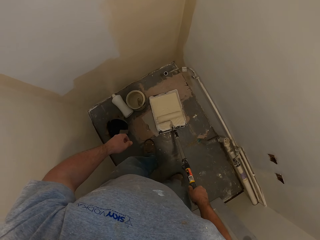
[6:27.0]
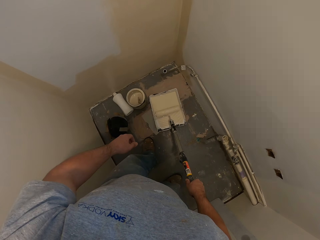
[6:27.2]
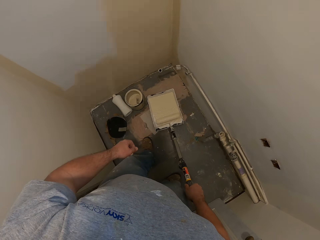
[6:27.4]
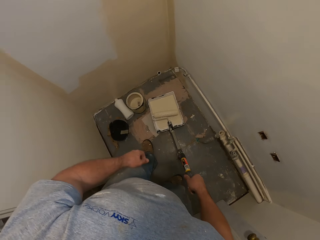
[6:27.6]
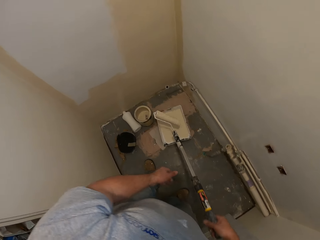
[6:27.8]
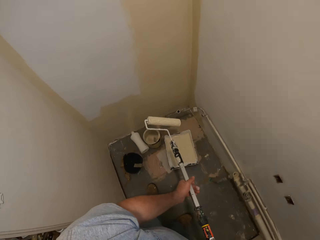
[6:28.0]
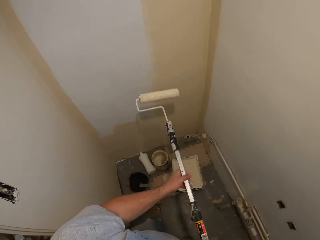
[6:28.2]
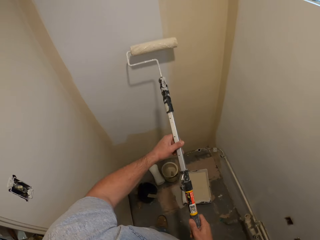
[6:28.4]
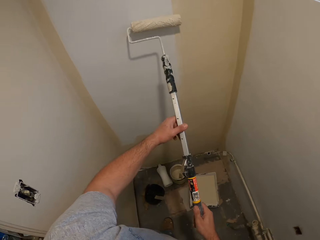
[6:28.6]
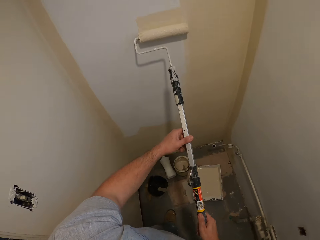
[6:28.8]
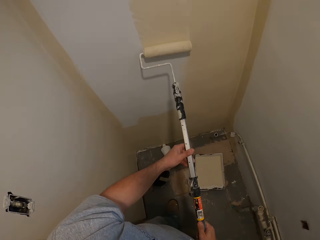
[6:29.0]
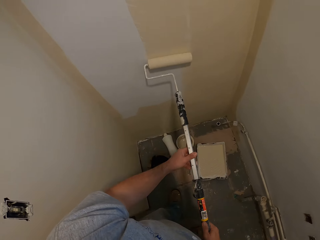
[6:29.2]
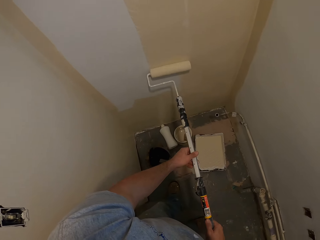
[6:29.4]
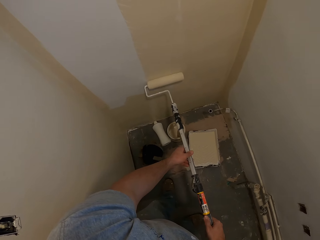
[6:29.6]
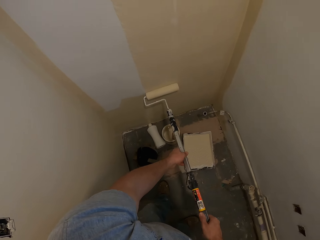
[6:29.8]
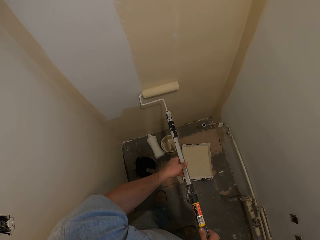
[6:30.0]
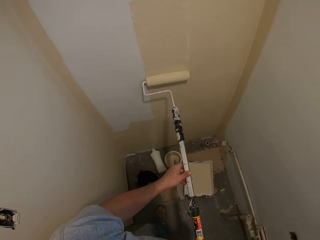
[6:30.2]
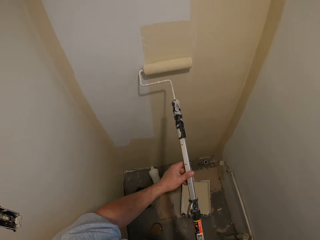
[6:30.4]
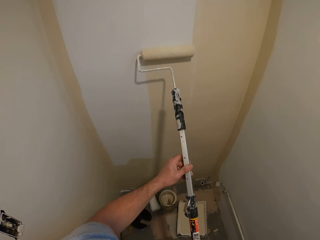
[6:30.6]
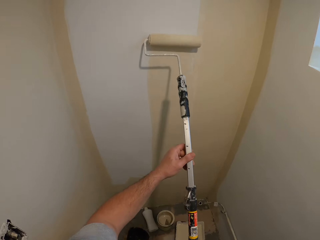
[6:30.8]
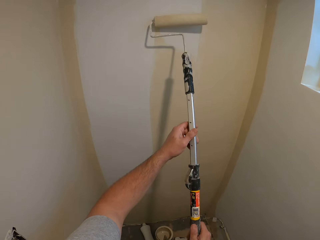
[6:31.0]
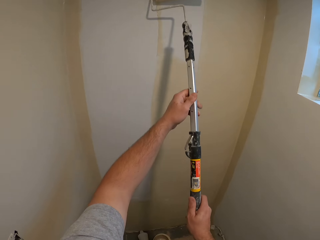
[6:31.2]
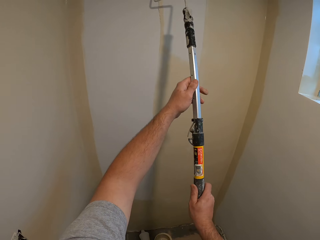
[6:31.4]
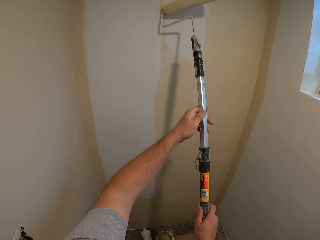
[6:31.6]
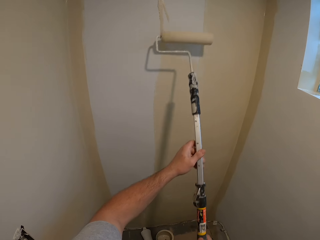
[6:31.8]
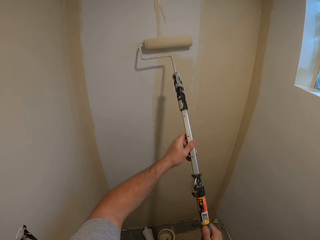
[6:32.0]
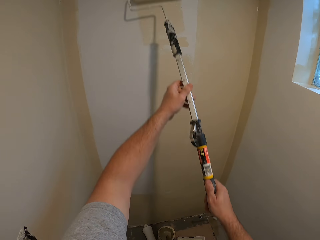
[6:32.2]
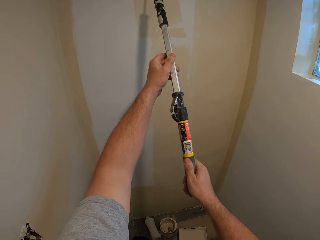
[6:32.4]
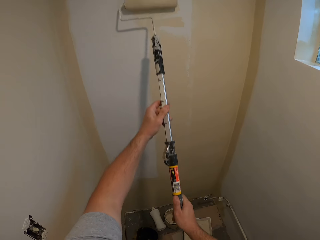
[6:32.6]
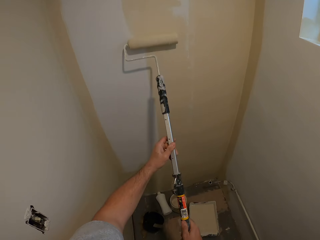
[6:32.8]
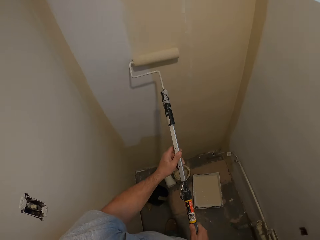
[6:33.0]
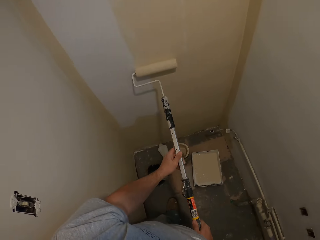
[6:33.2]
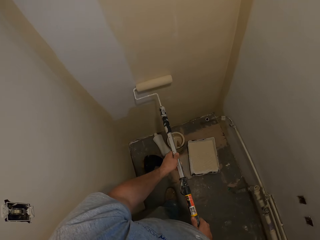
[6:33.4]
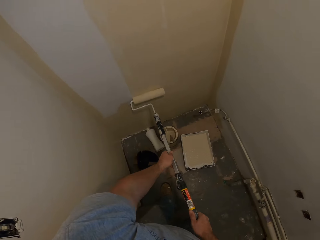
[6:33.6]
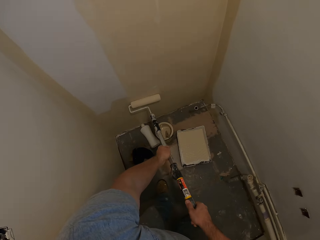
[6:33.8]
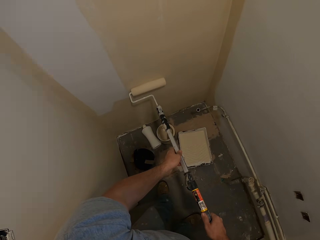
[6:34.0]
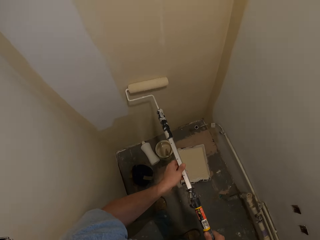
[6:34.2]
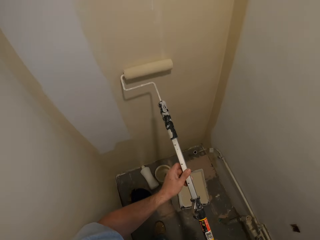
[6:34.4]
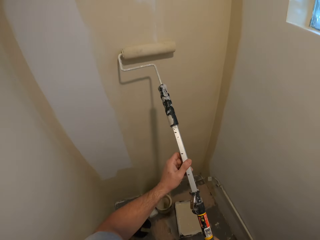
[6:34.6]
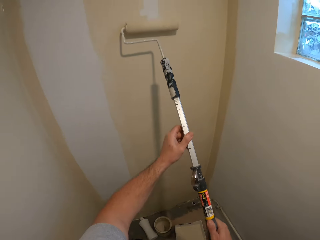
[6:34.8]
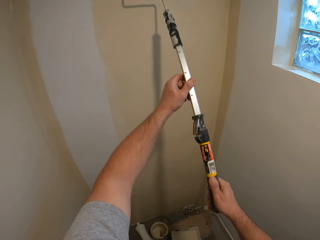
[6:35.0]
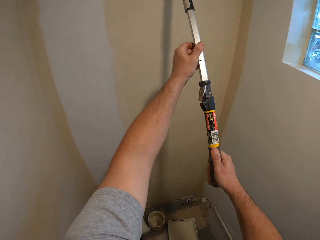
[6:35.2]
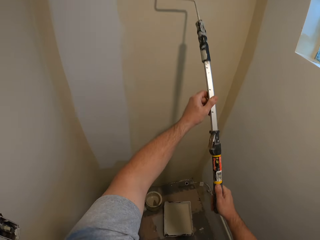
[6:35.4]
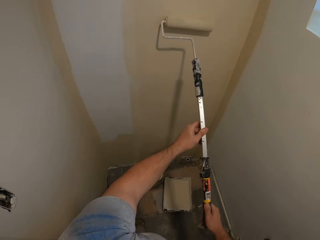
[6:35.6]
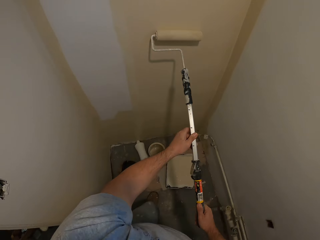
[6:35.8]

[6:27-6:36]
The camera wearer holds the paint roller with both hands. They paint the wall with the paint roller.

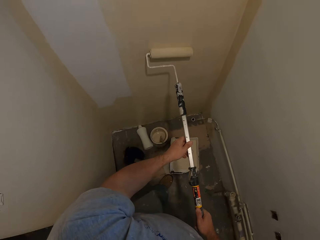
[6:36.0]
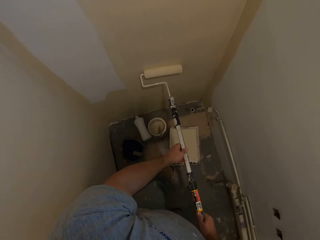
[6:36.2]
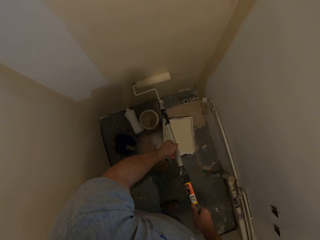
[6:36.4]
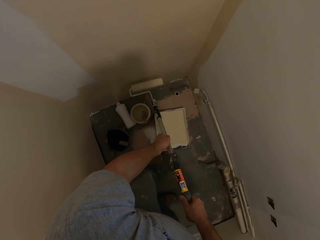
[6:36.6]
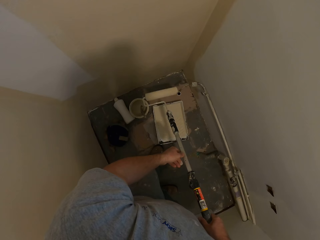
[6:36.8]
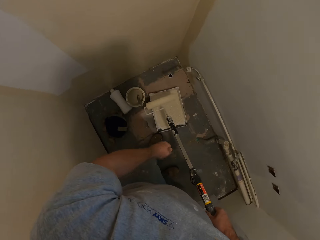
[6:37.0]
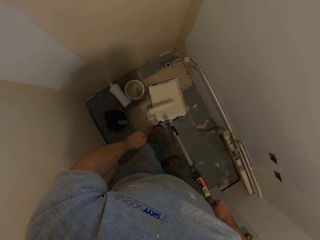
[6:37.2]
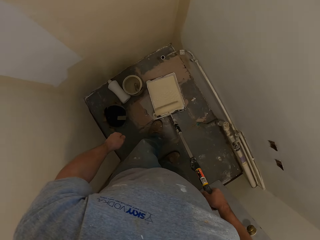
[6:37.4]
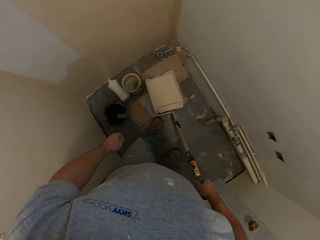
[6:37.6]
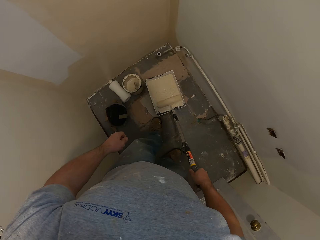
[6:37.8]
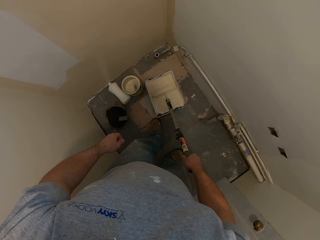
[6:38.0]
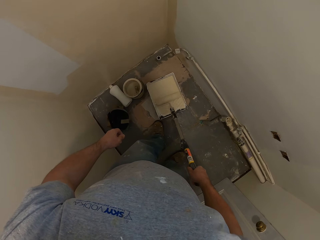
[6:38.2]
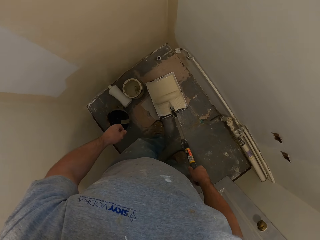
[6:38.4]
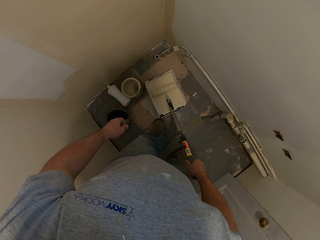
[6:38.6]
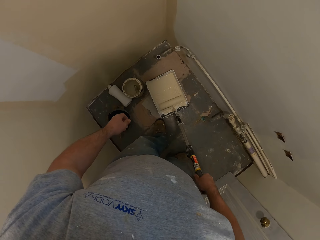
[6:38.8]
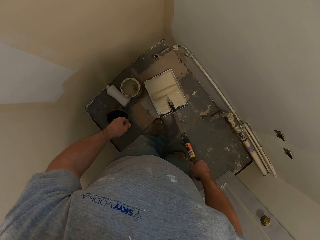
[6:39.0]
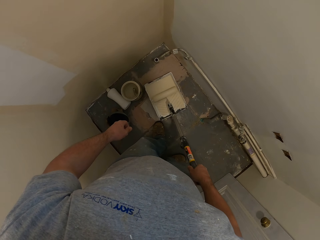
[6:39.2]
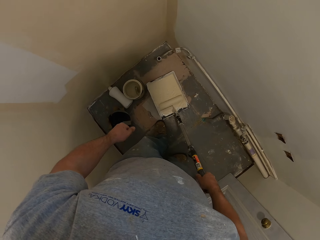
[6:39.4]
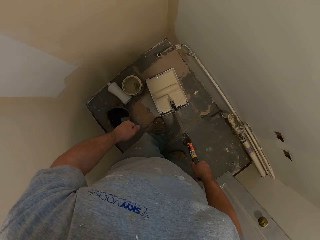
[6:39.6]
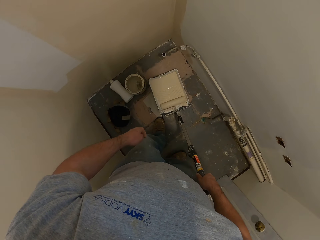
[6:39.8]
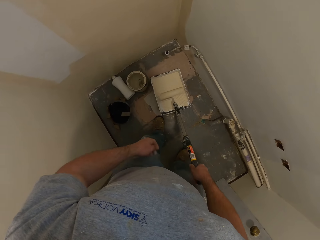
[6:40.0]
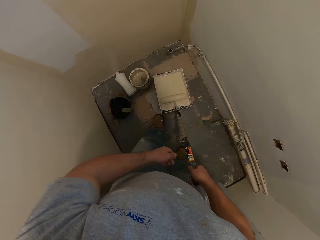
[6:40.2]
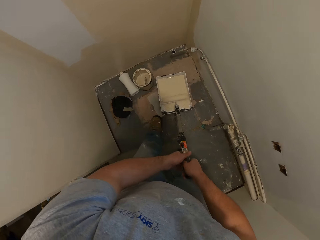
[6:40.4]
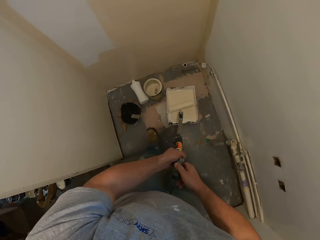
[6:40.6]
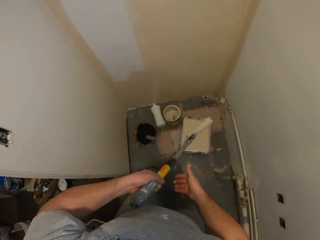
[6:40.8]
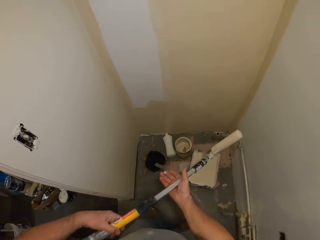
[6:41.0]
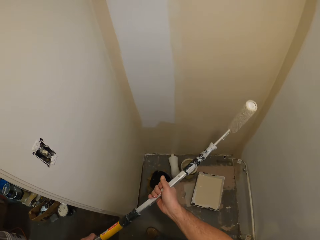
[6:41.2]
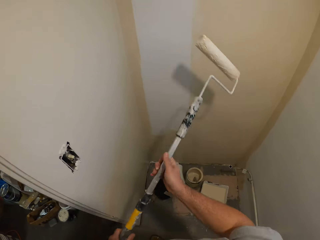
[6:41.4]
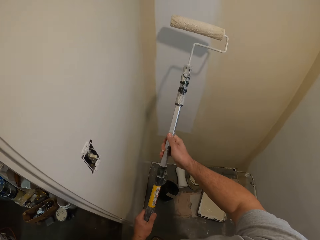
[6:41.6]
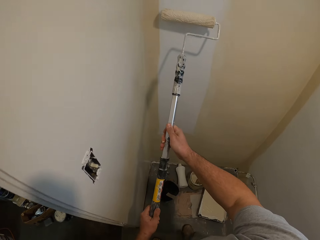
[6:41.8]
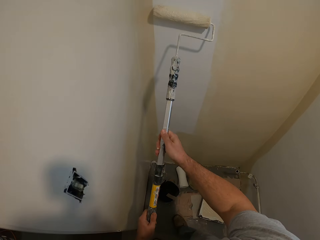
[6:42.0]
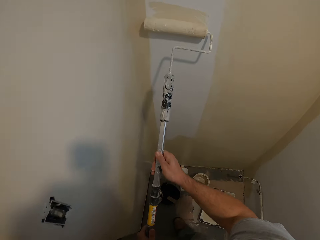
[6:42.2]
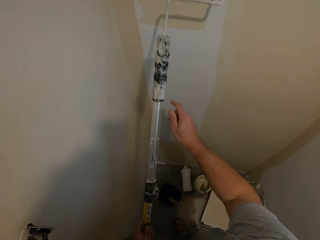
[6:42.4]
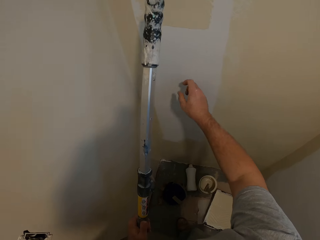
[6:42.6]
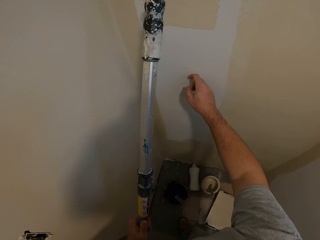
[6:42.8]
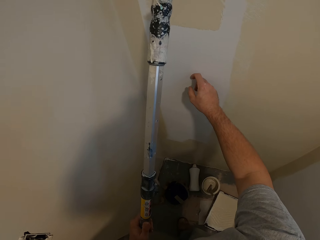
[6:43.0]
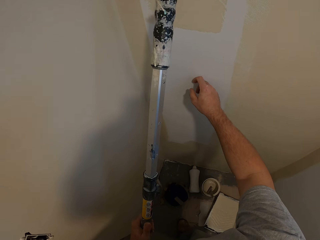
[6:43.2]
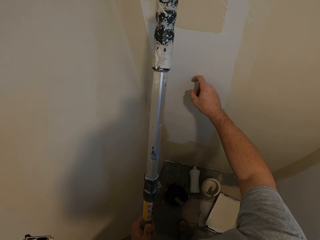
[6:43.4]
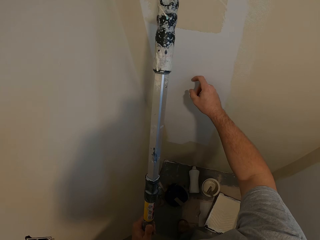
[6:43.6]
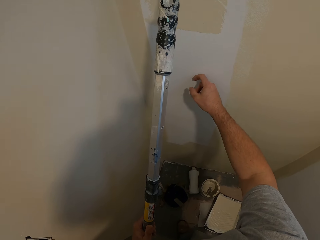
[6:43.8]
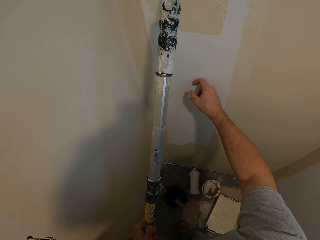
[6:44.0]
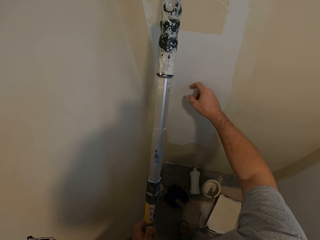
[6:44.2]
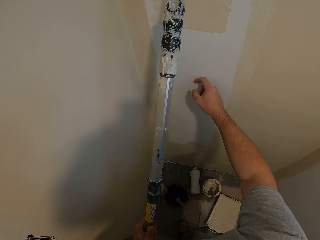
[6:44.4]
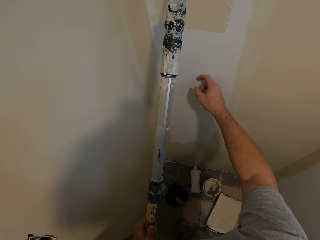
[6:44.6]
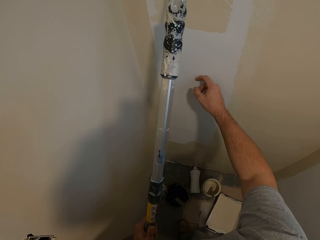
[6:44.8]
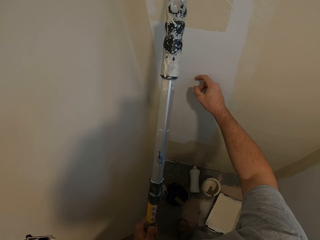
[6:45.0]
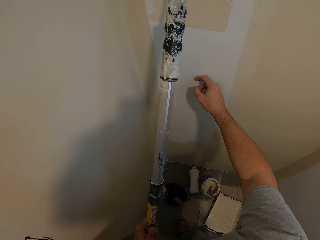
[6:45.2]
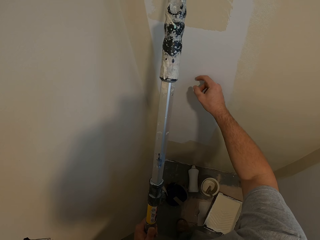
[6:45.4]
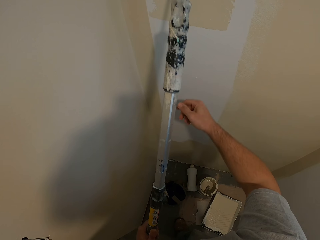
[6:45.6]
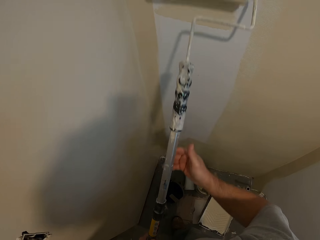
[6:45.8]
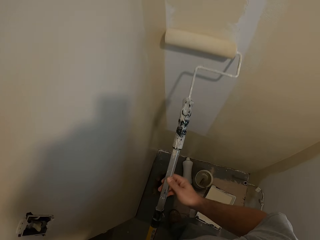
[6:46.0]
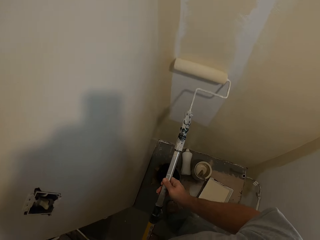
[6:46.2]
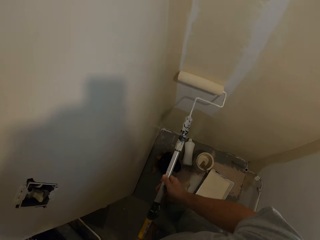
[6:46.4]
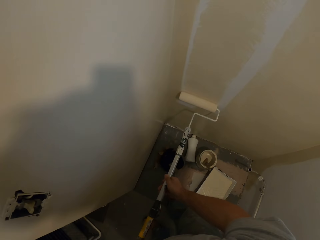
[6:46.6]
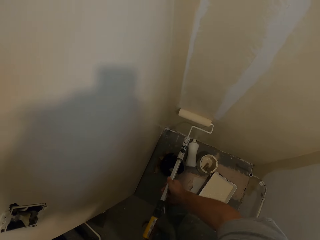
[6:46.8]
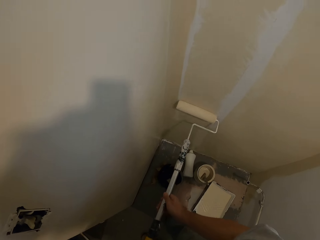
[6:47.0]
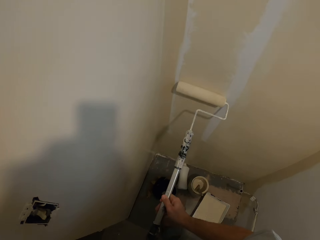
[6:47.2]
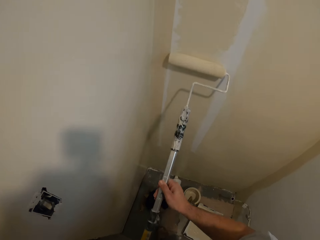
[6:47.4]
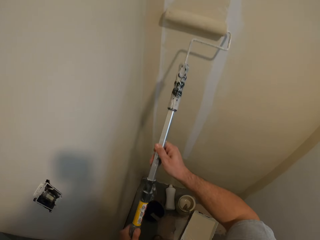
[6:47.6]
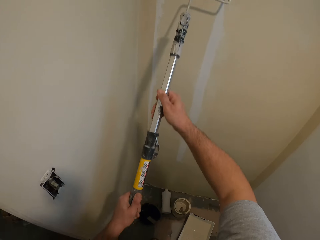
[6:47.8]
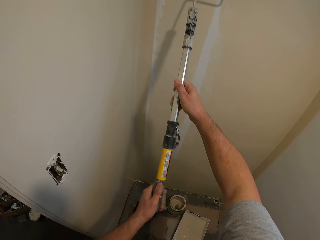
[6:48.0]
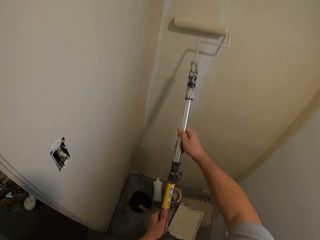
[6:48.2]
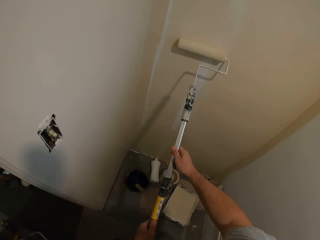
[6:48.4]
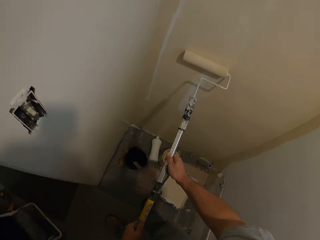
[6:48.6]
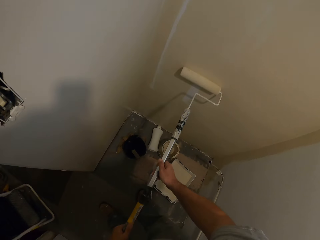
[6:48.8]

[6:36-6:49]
The camera wearer rubs the paint roller on a paint tray. He dips the paint roller into the paint container. He holds the paint roller with both hands. He paints the wall with the paint roller. He touches his hand on the wall.
